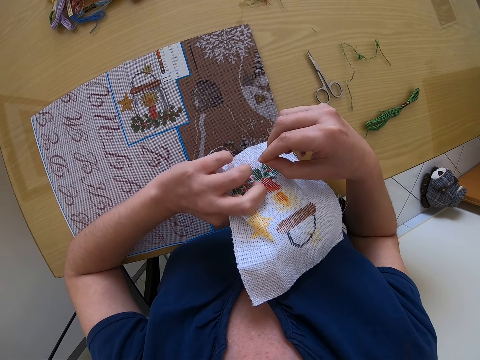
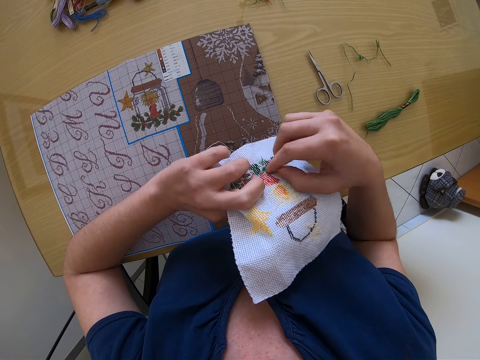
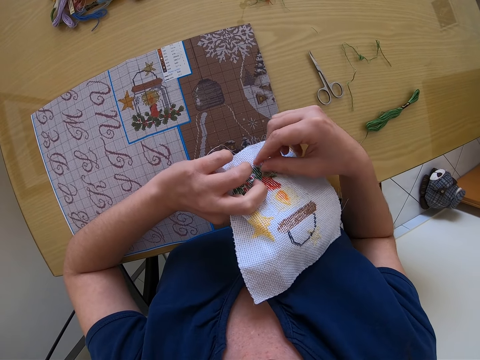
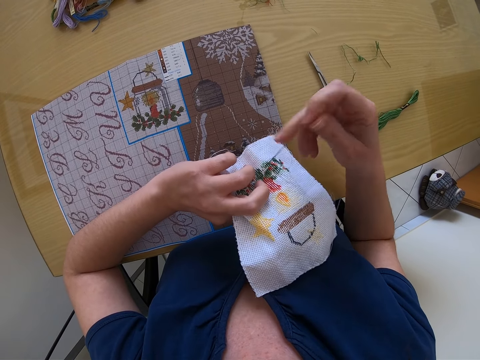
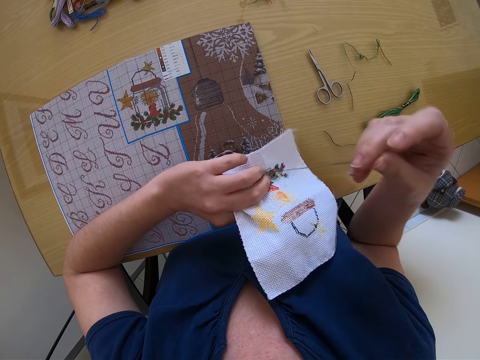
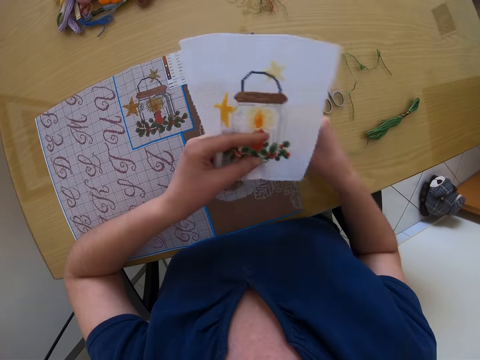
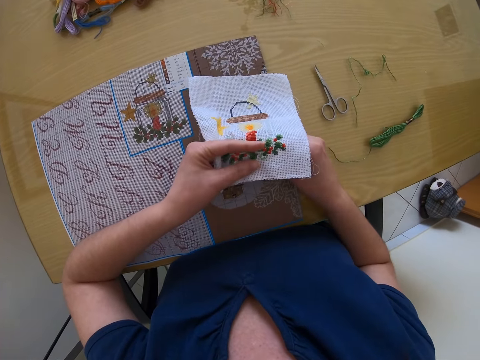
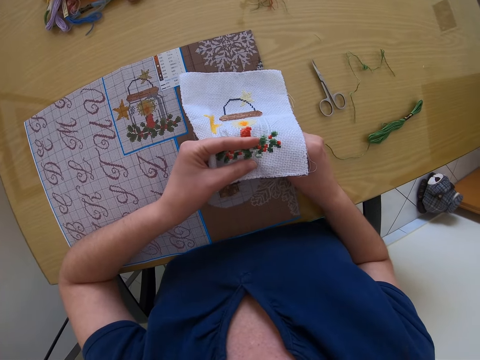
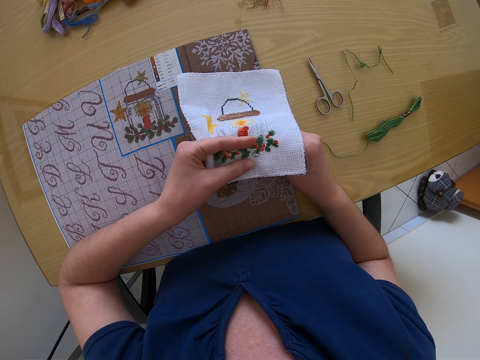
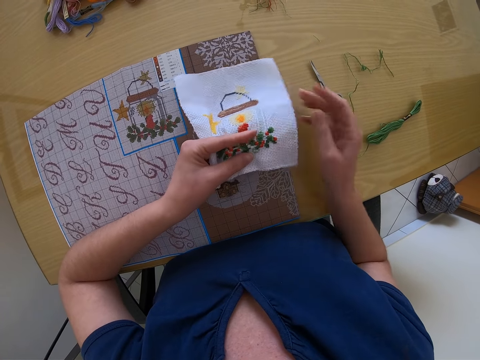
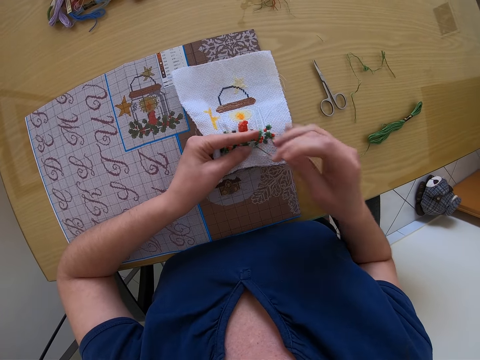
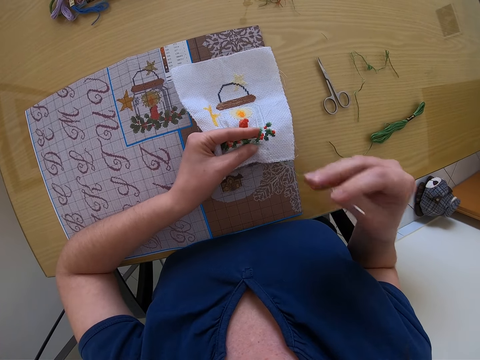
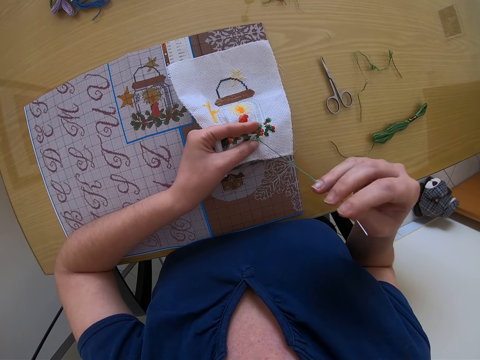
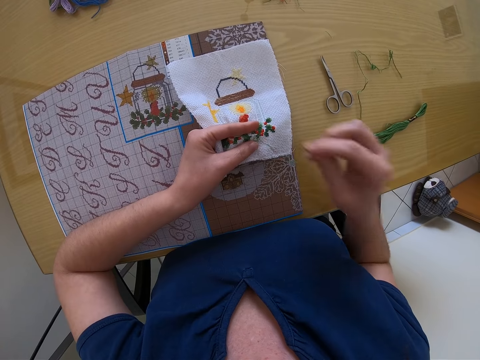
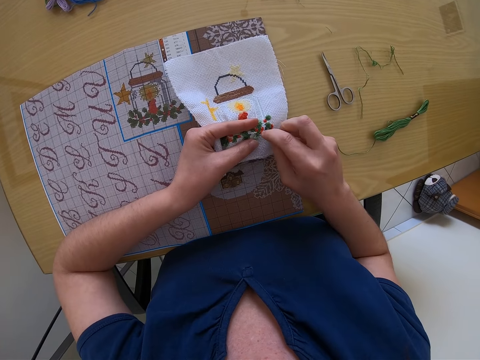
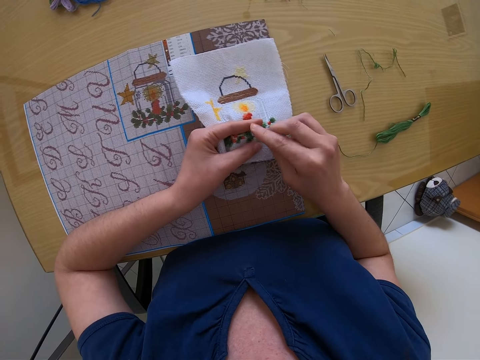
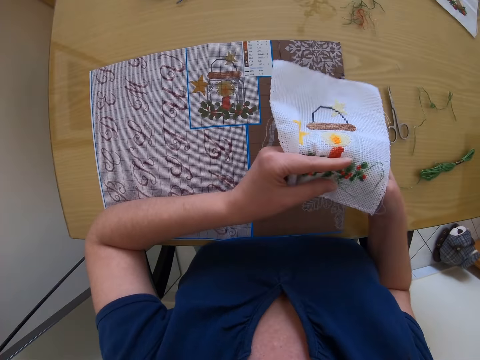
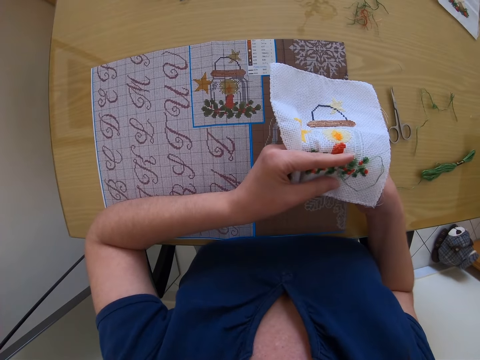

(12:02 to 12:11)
The camera wearer pulls the needle with the right hand. They turn the fabric. They sew the fabric with a threaded needle with the right hand.

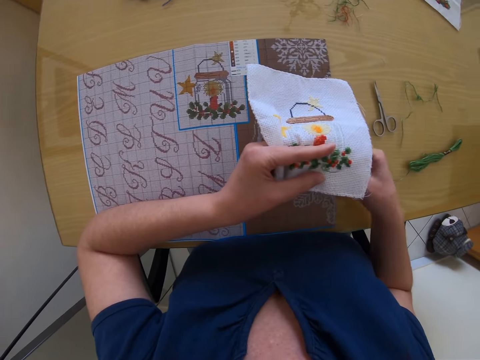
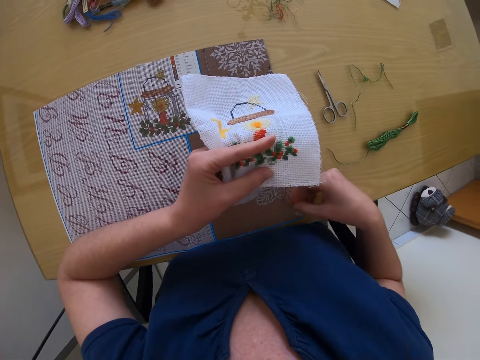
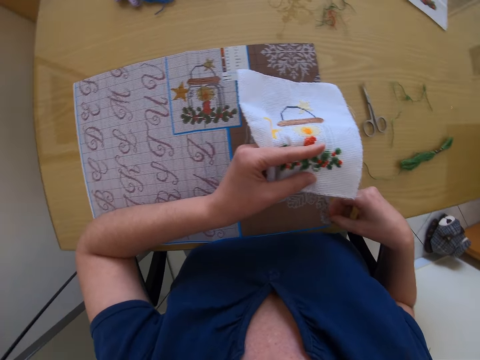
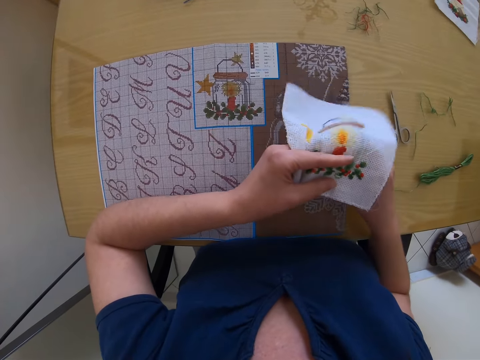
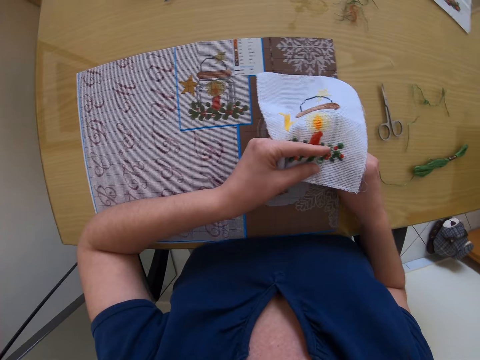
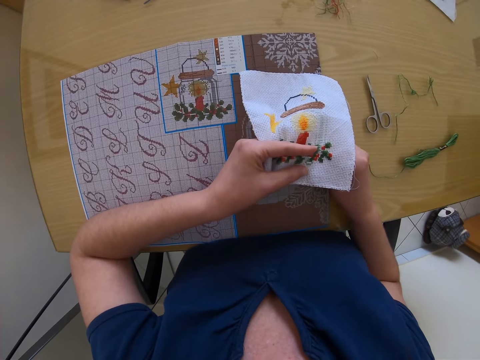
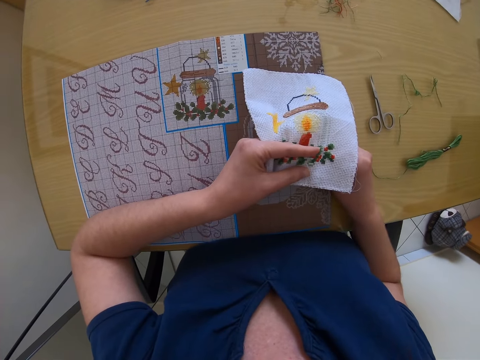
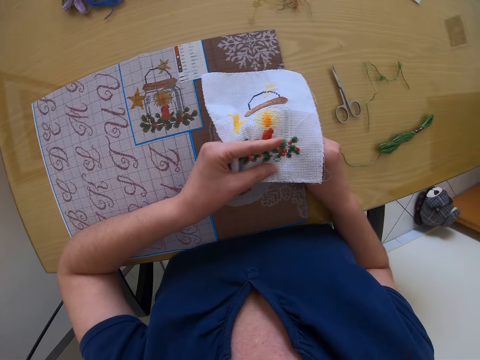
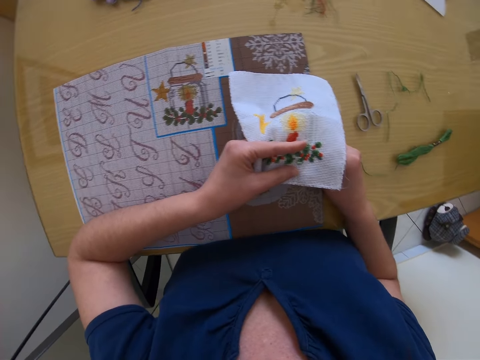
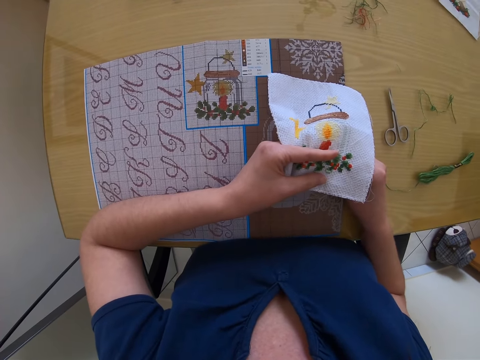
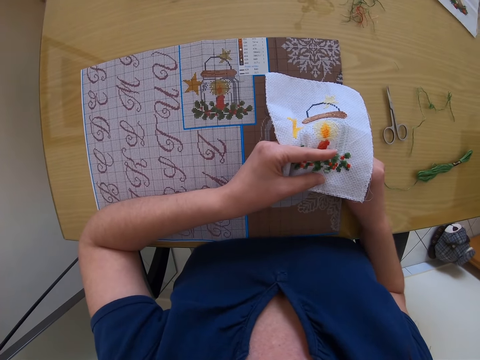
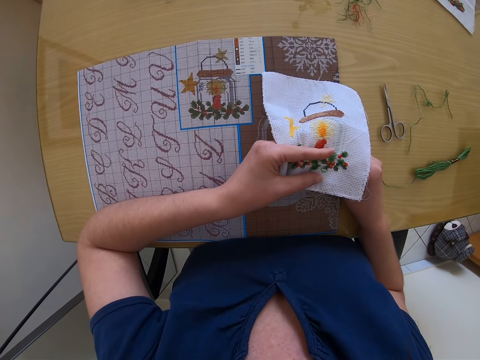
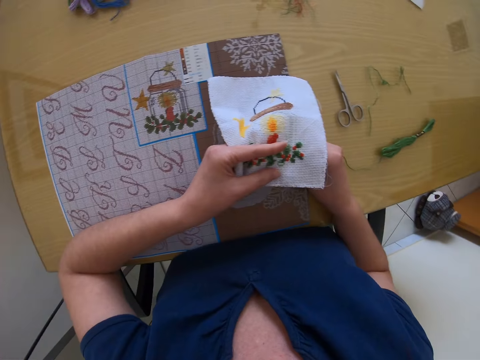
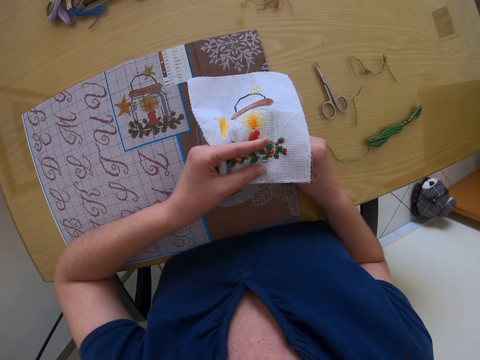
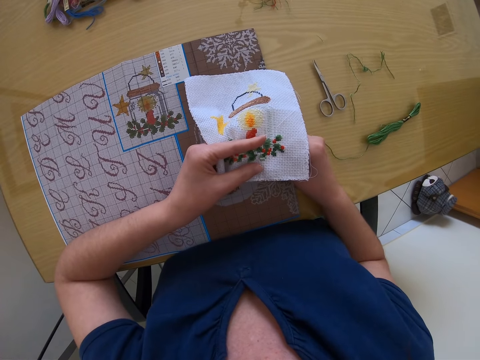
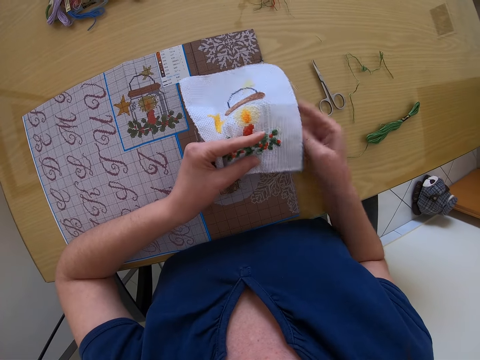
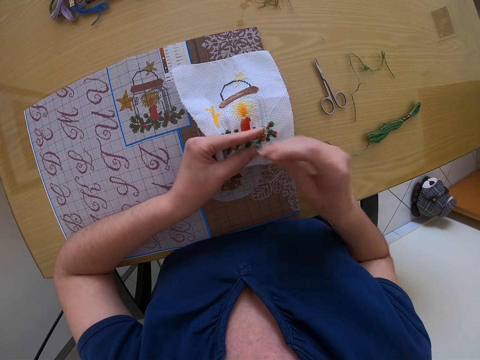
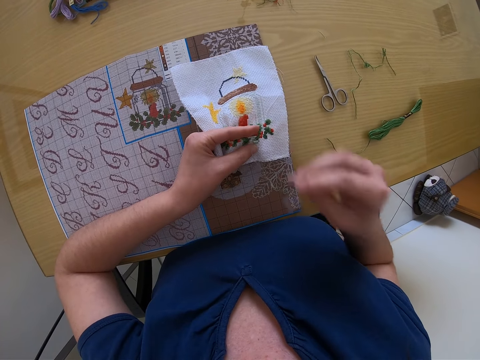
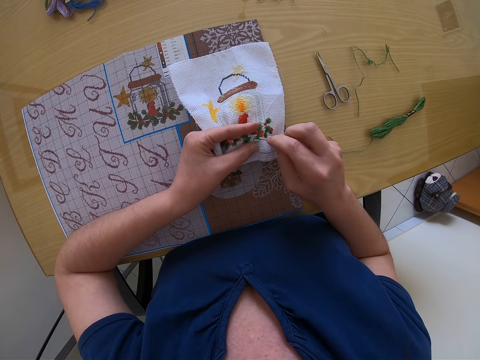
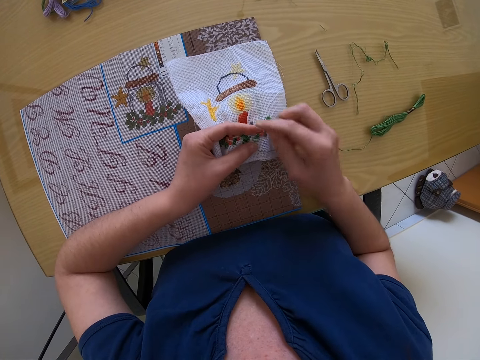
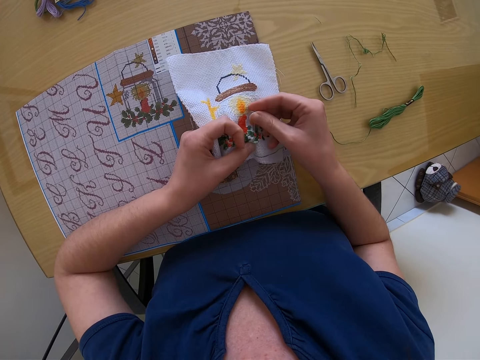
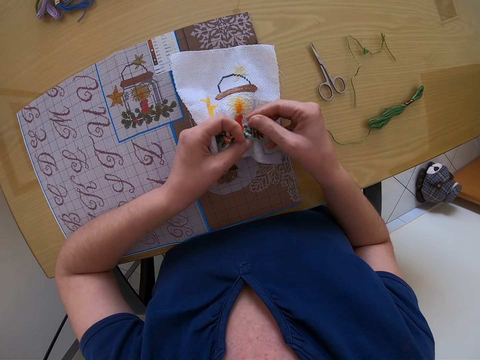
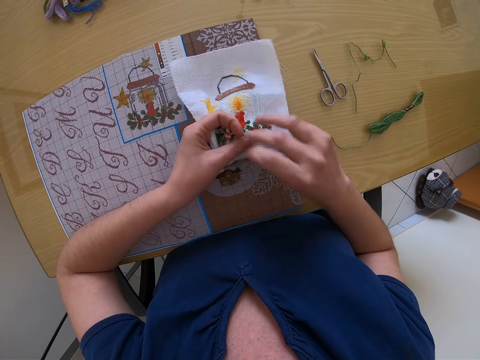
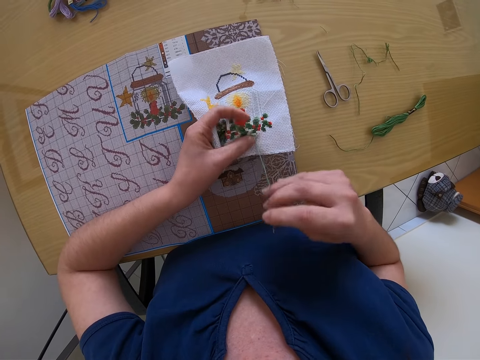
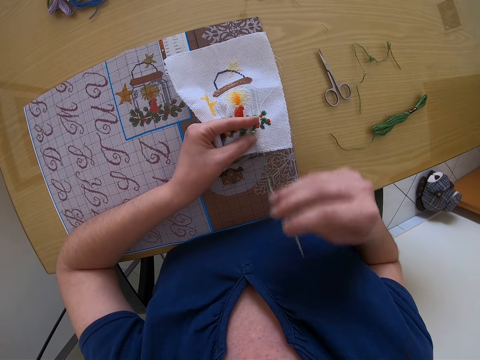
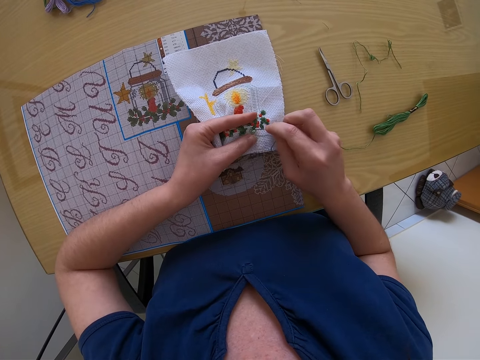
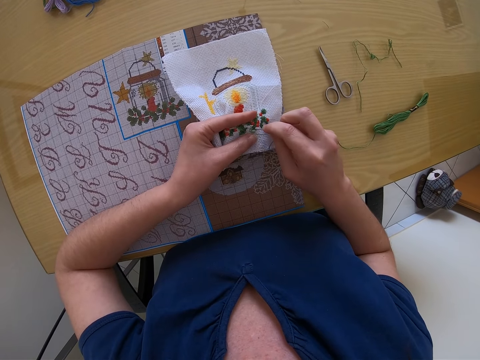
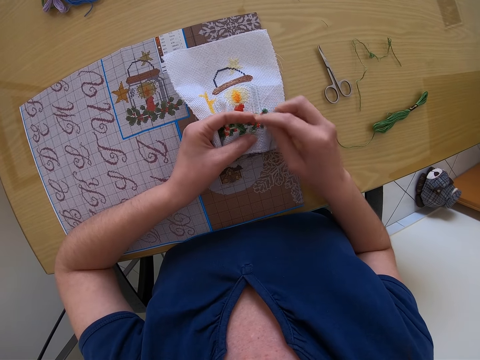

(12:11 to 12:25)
The camera wearer does something. They sew the fabric with a threaded needle with the right hand.

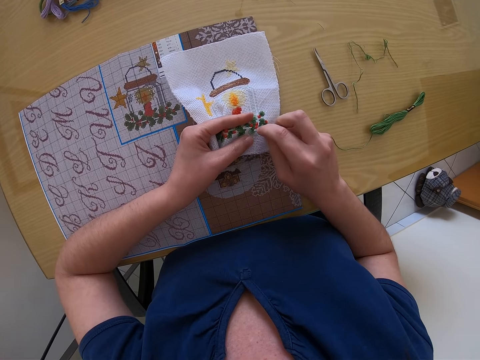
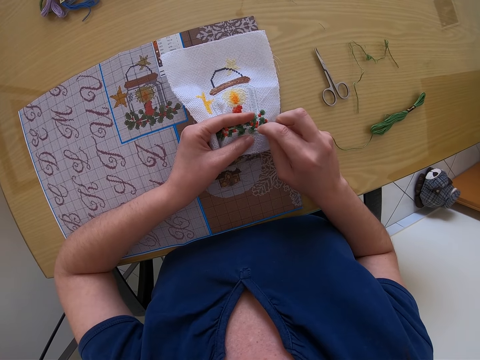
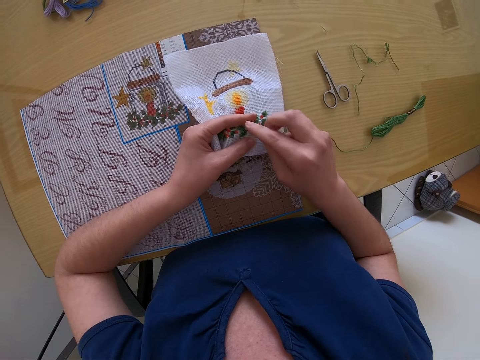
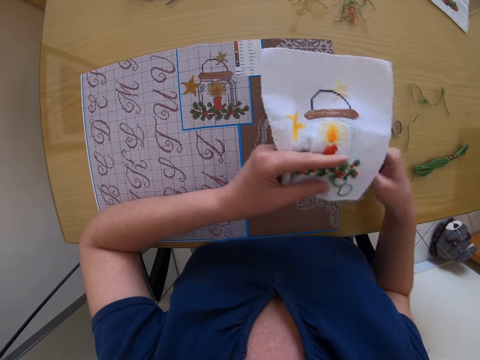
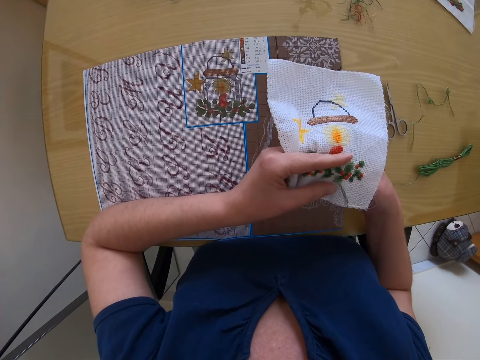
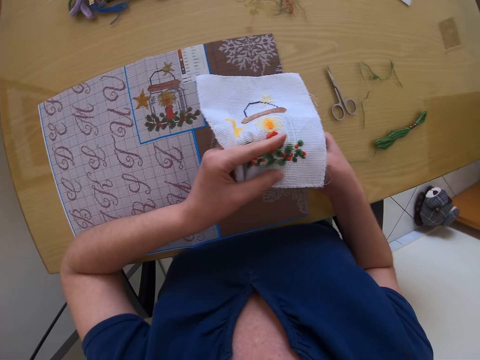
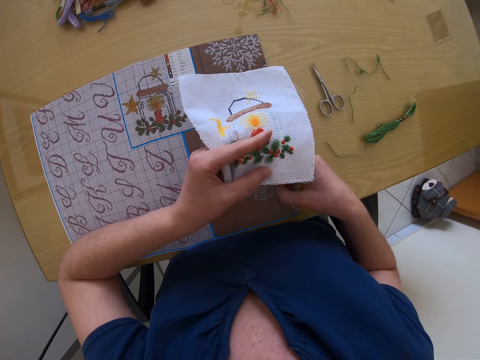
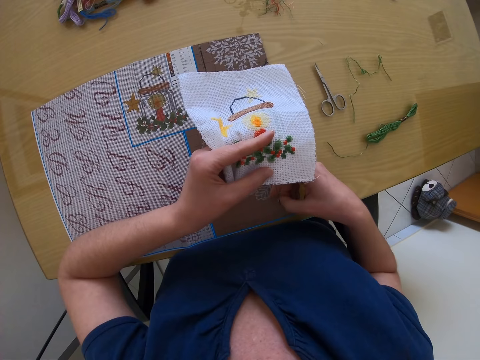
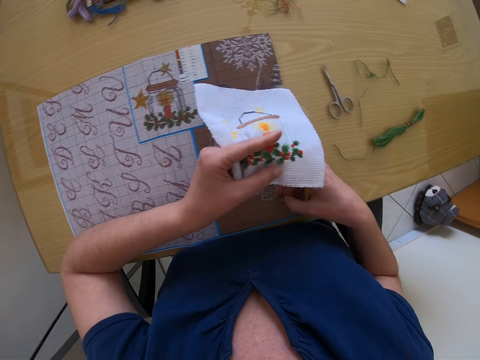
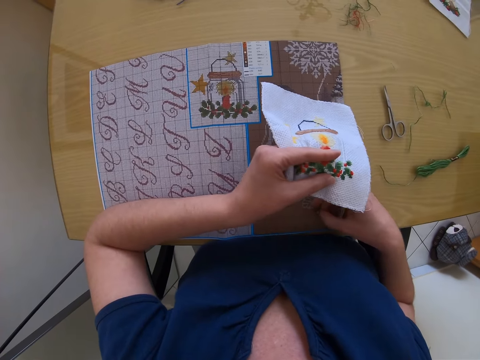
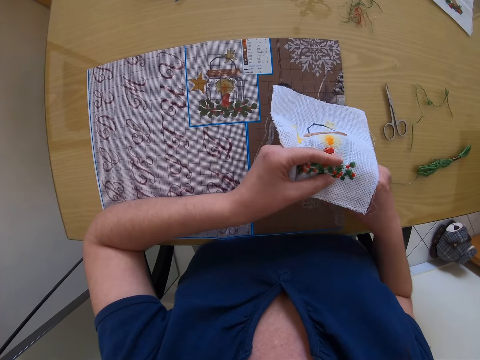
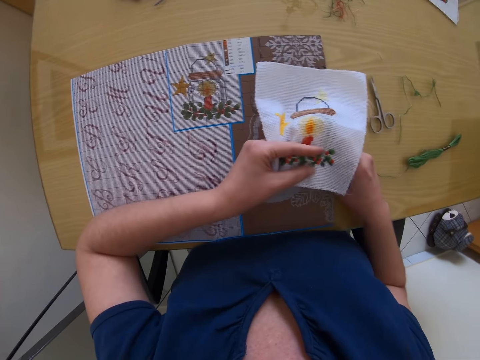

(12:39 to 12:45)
The camera wearer moves a hand under the fabric. They pull the thread with the right hand.
